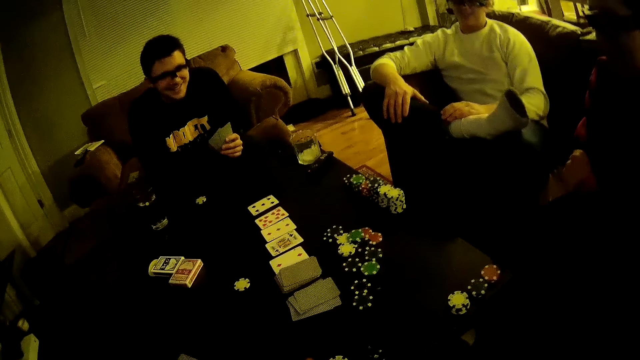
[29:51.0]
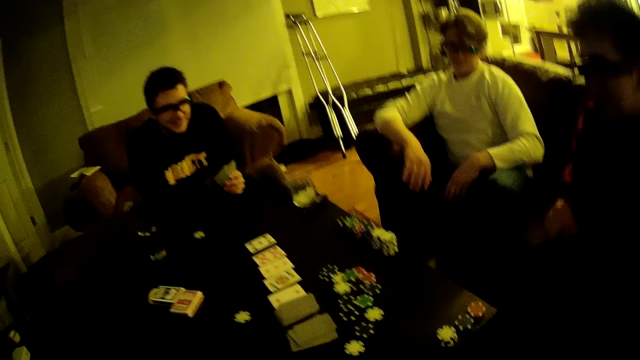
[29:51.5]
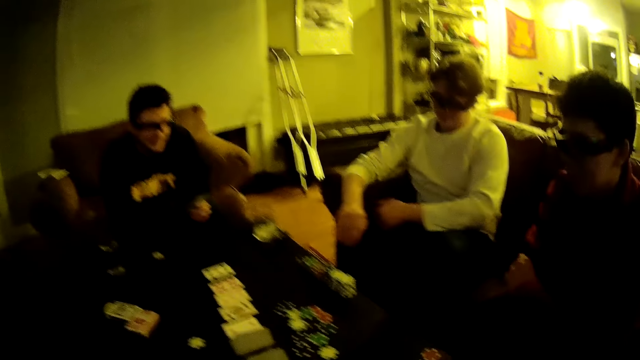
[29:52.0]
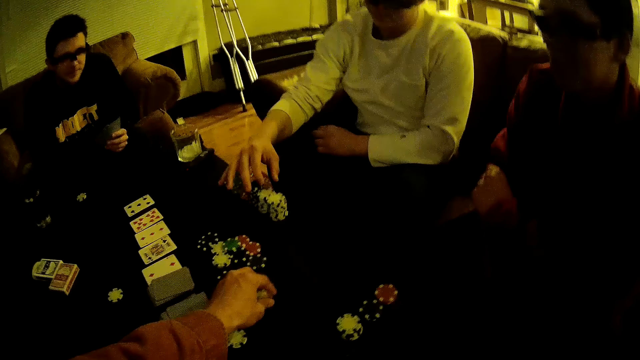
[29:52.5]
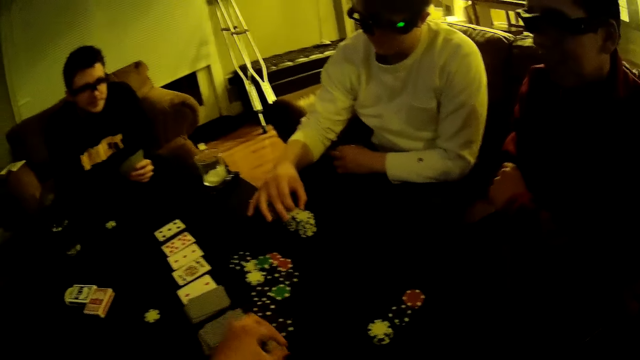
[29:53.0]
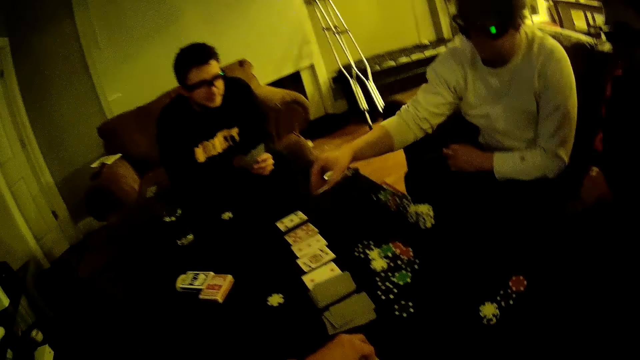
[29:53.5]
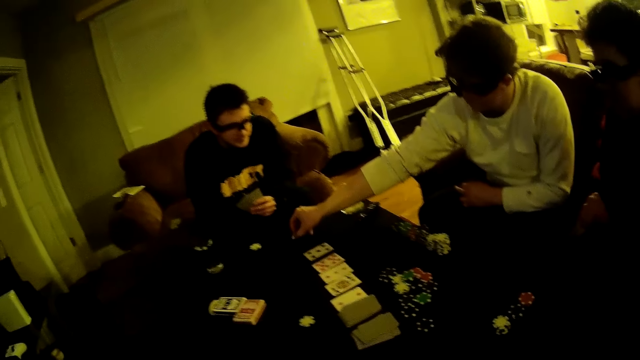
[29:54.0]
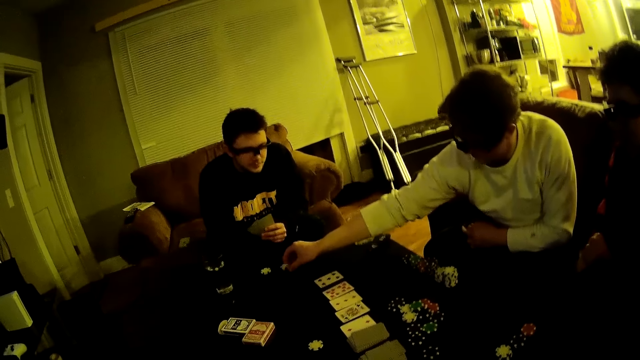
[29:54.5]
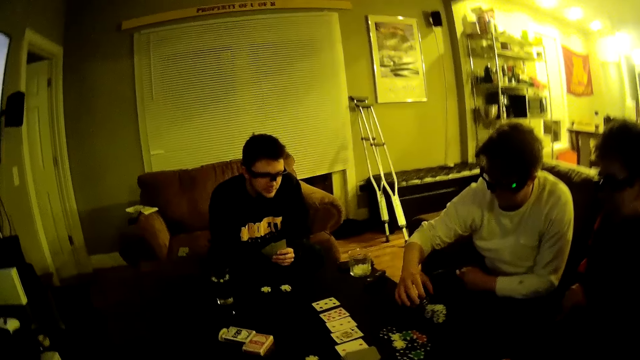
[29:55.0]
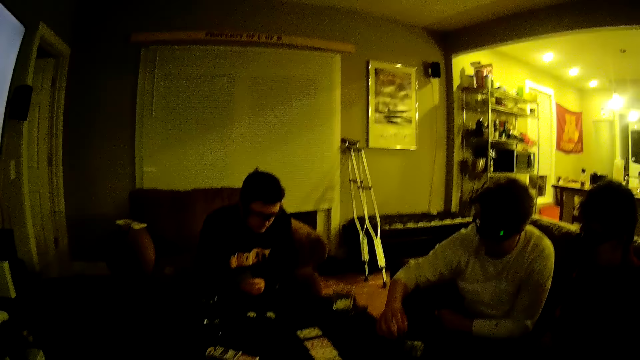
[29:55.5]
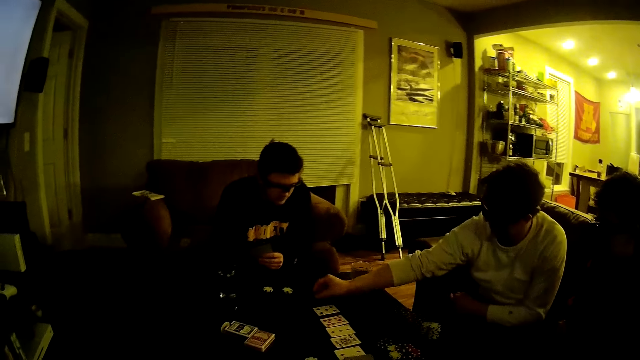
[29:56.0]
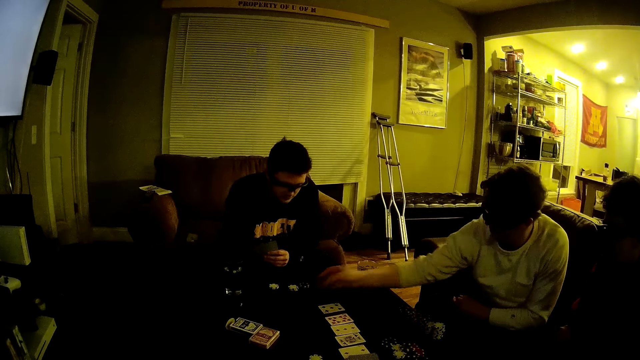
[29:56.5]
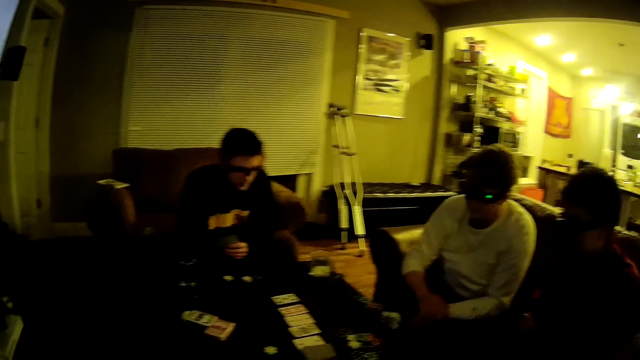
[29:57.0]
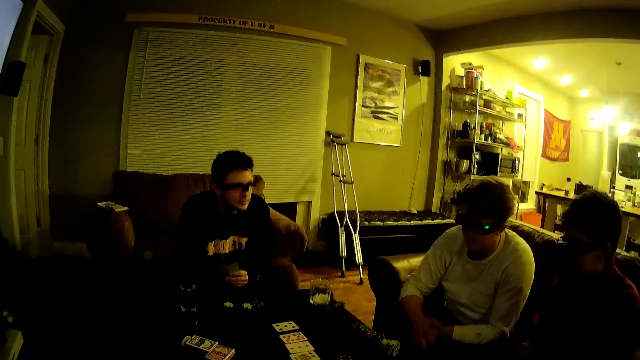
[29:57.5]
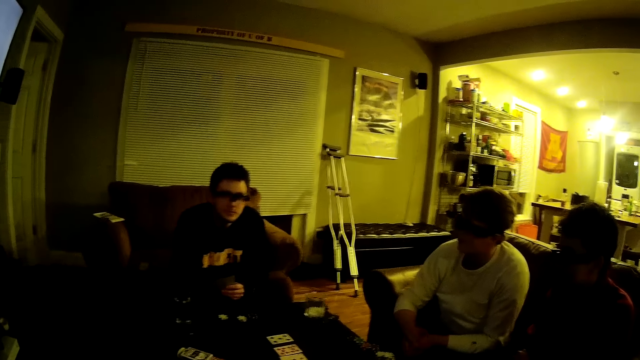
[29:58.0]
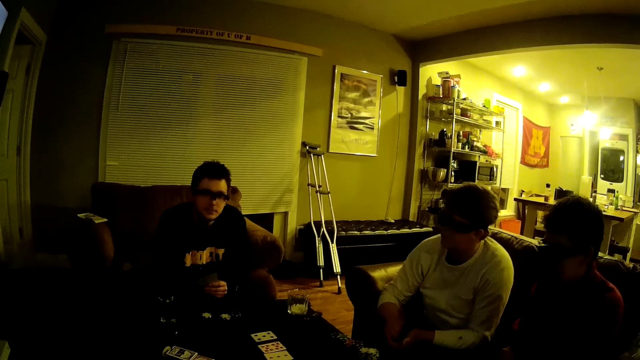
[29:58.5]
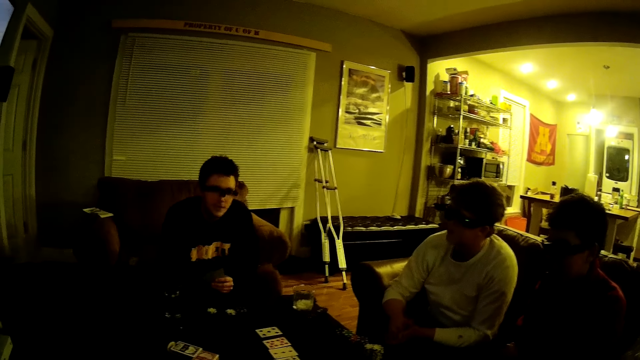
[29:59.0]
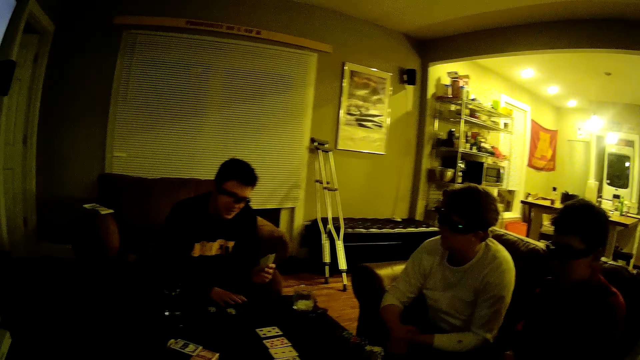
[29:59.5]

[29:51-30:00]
The camera wearer tosses two poker chips in his left hand on the table. He converses with a man, another man and a third man. He picks some poker chips on the table with his left hand. The third man picks two poker chips on the table with his right hand and drops the poker chips in his right hand on the table. The third man picks two poker chips on the table with his right hand and drops the poker chips in his right hand on the table. The camera wearer converses with the first man, the other man and the third man.
